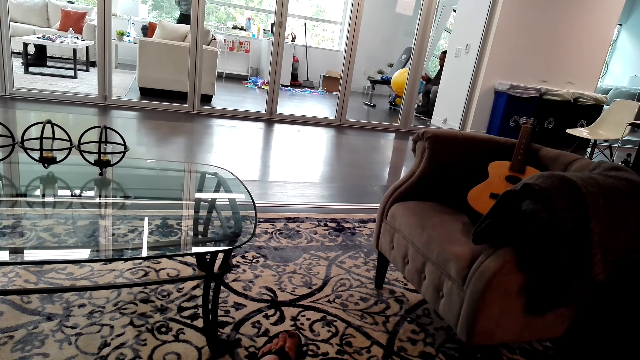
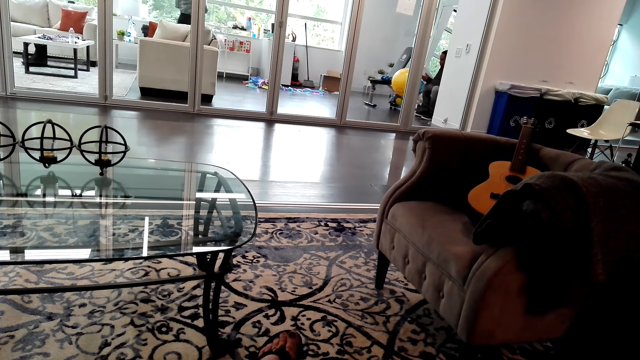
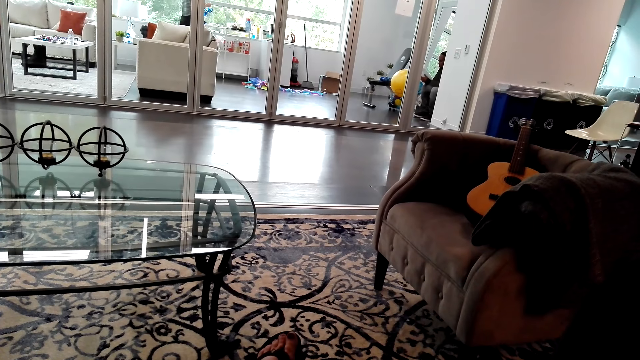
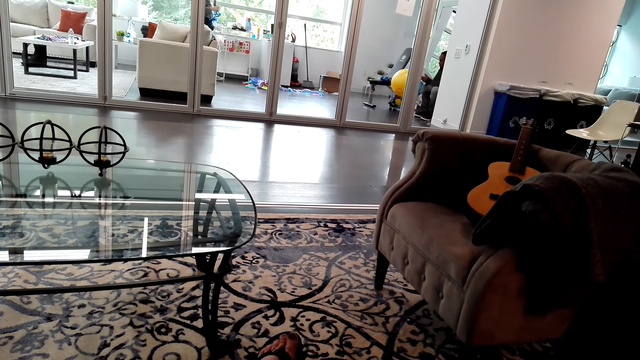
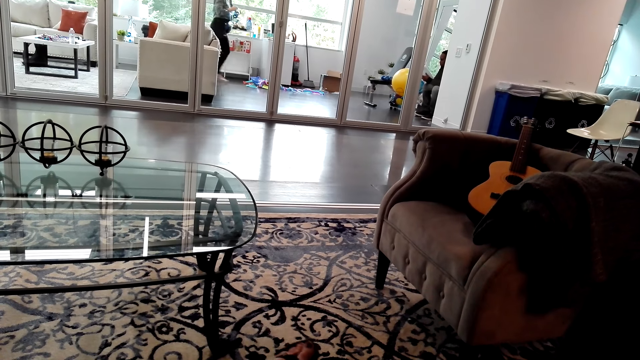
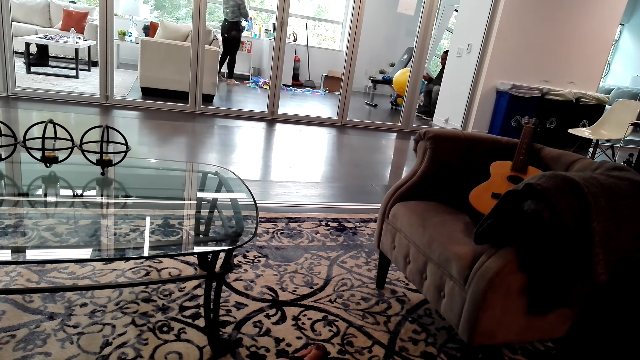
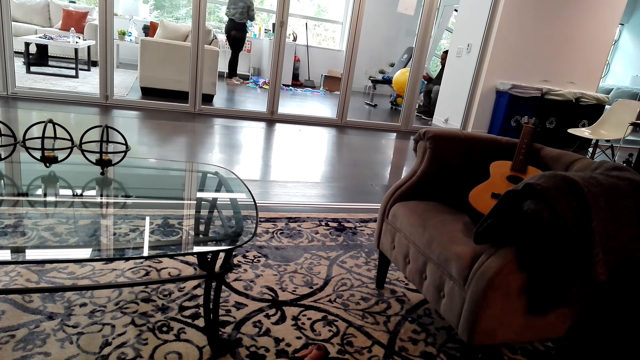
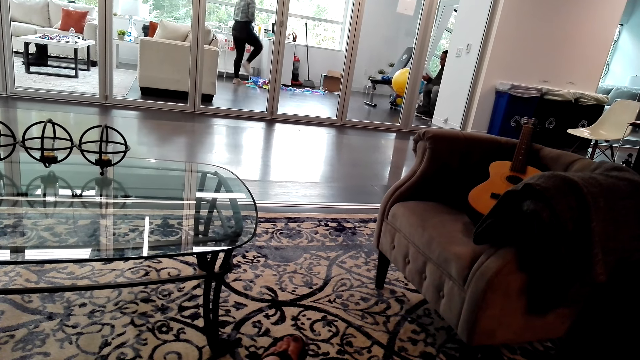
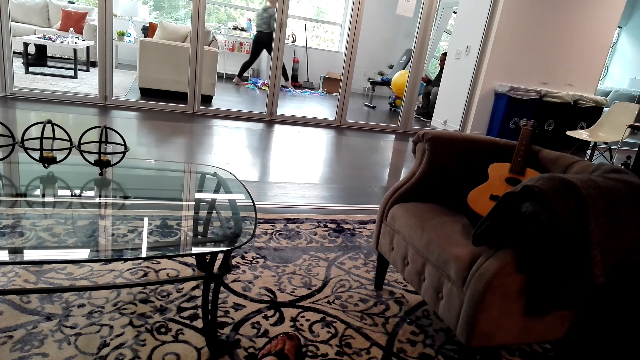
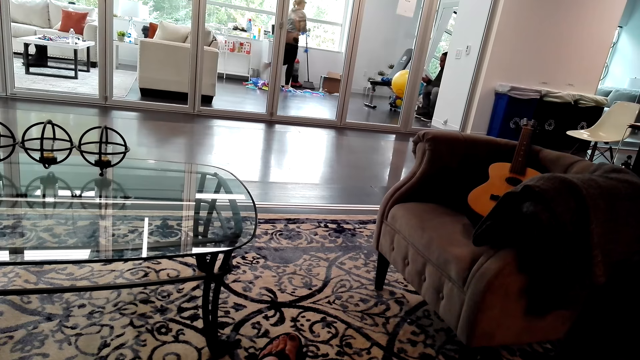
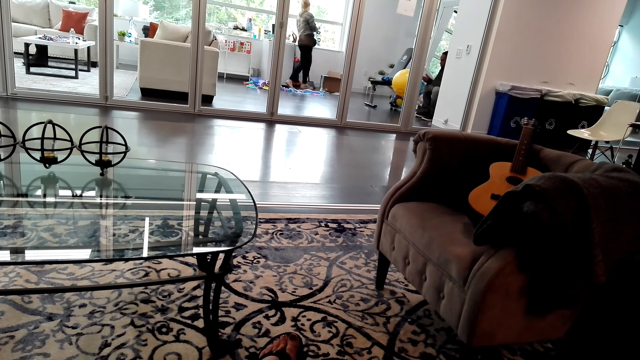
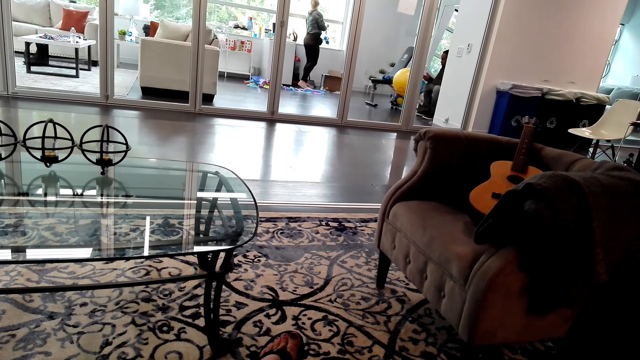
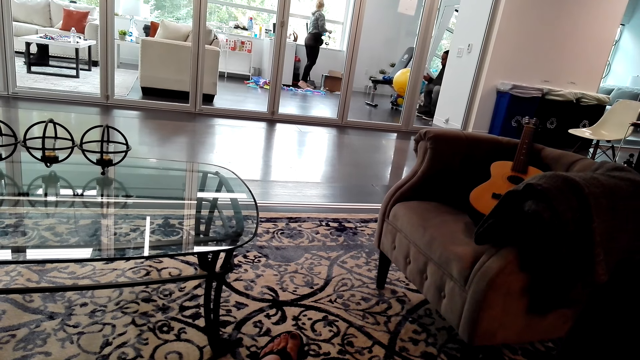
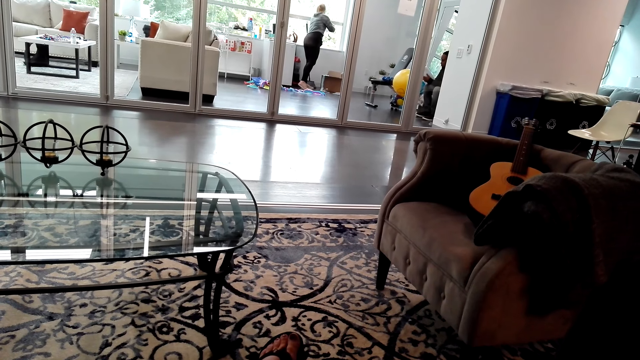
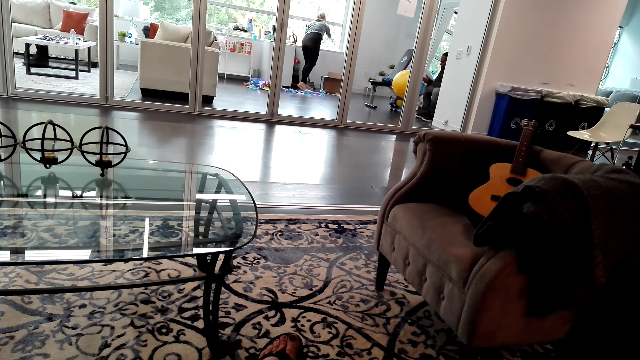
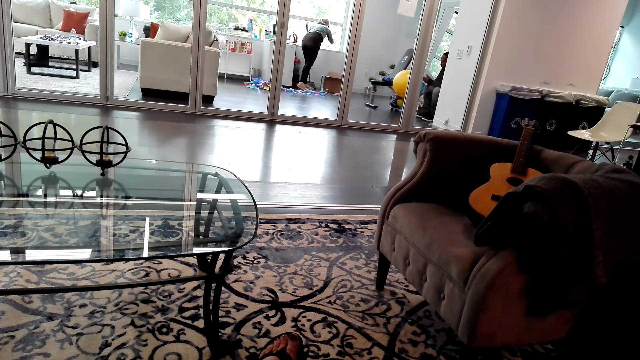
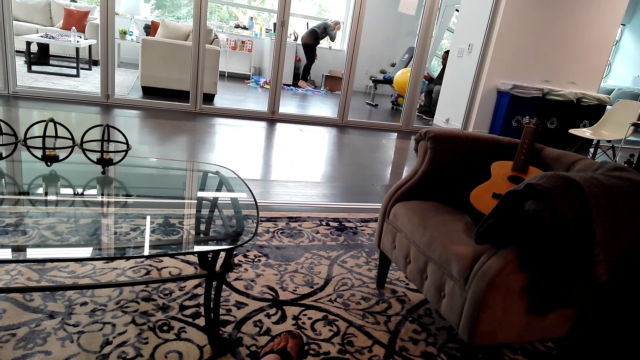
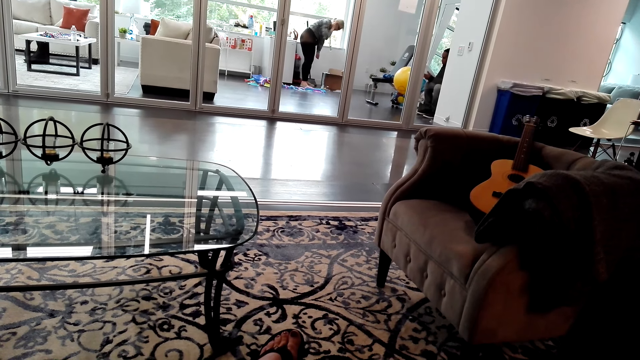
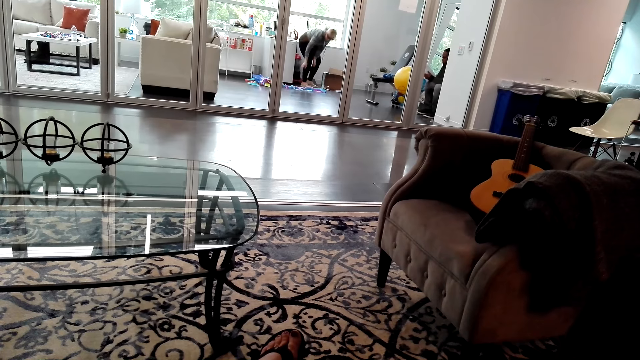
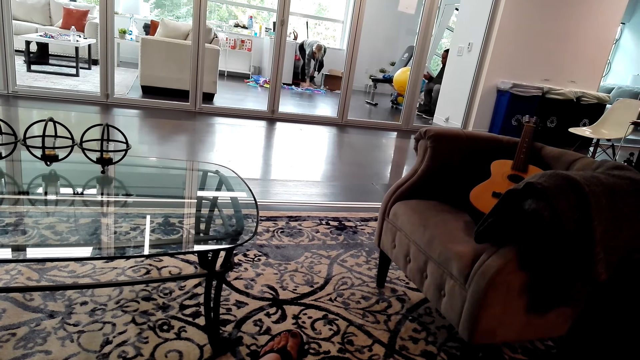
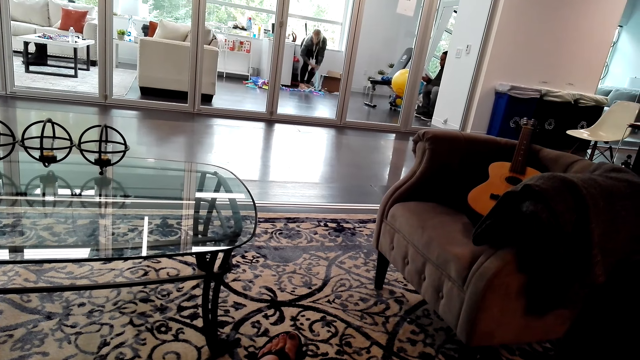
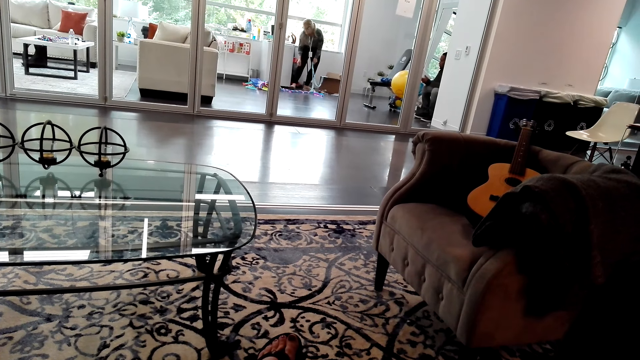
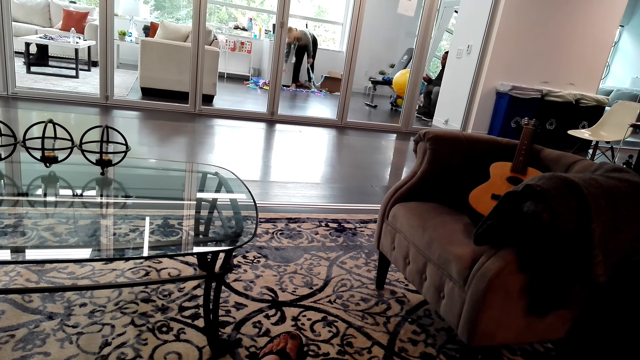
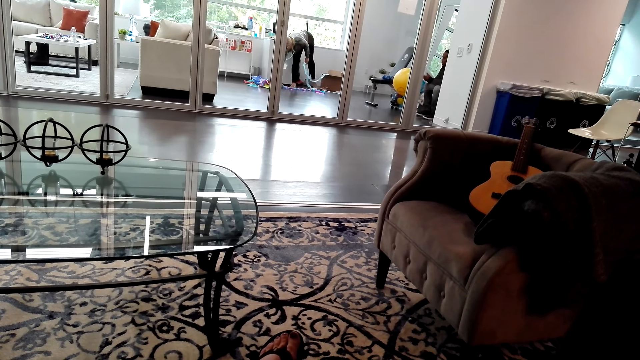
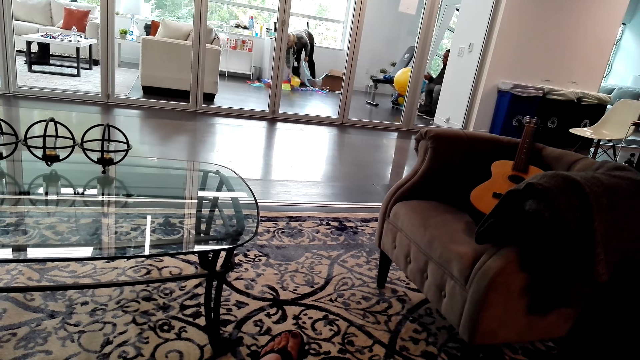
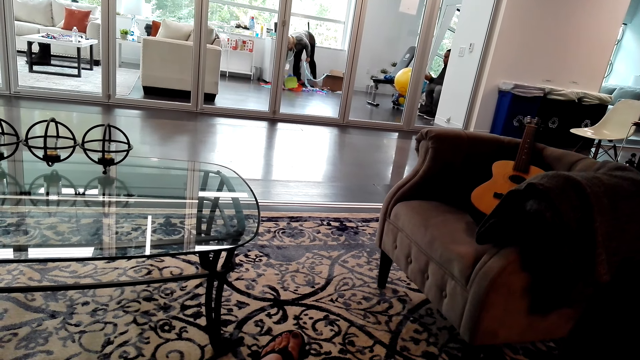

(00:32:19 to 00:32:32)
A lady walks around the room. The lady puts the decorations on the cabinet. The lady picks up some decorations on the floor.

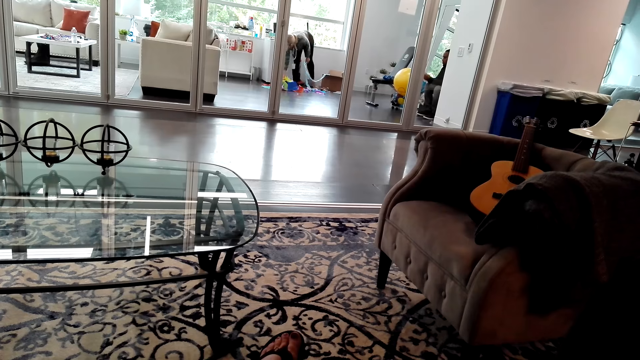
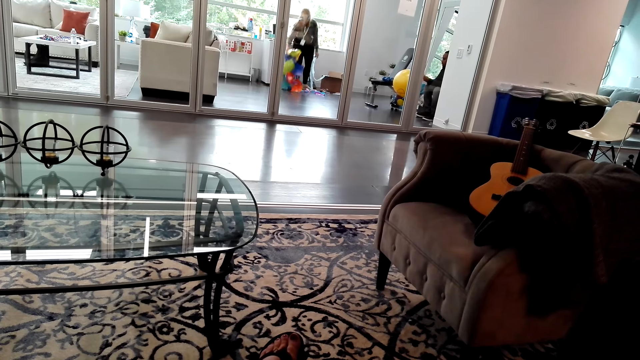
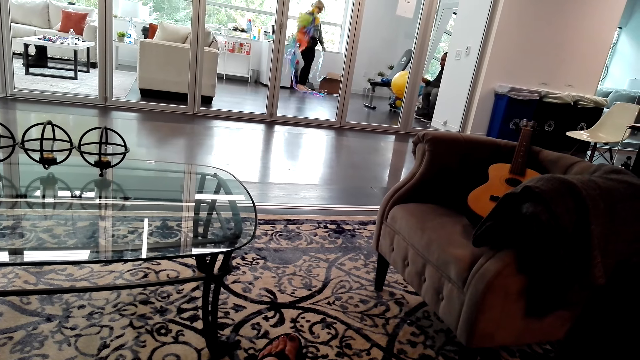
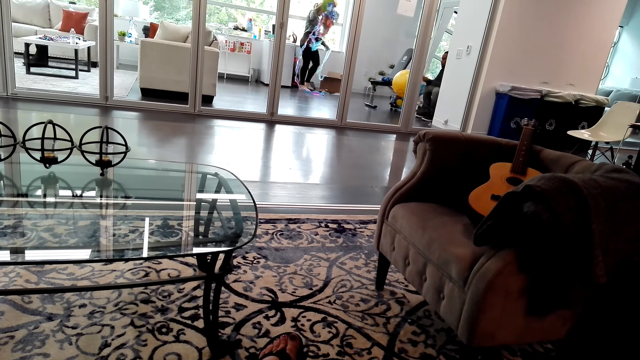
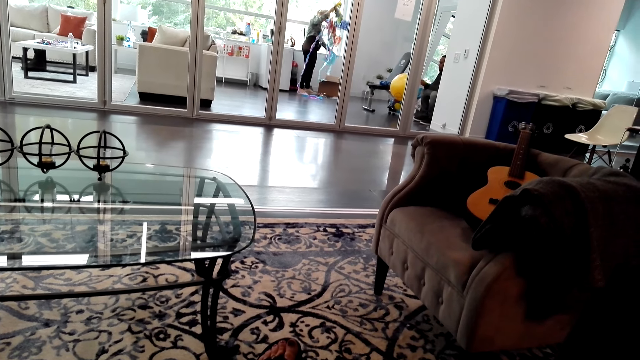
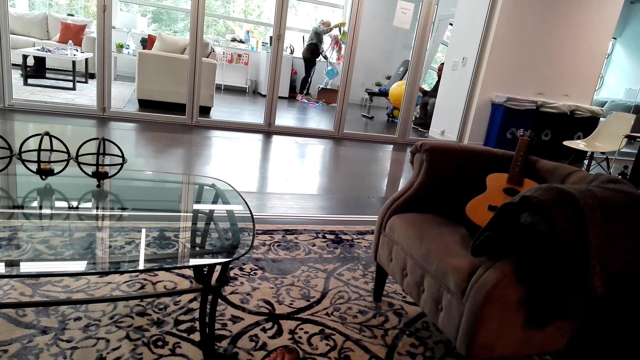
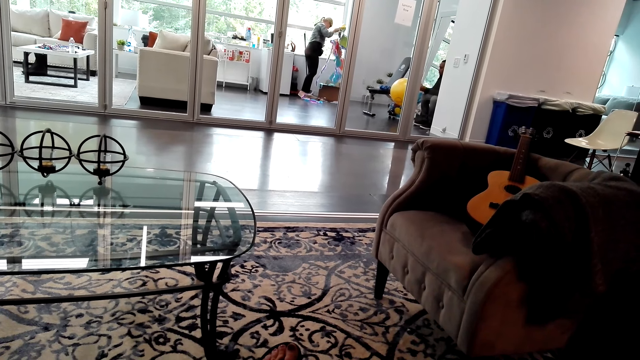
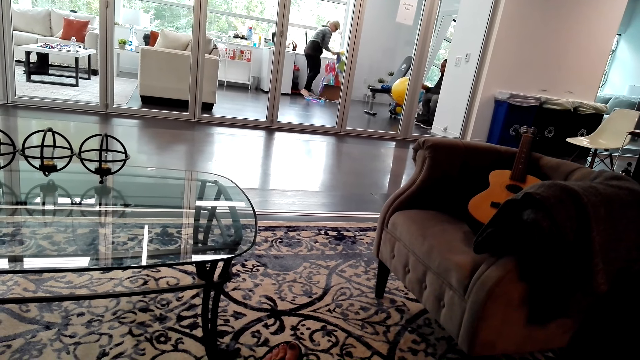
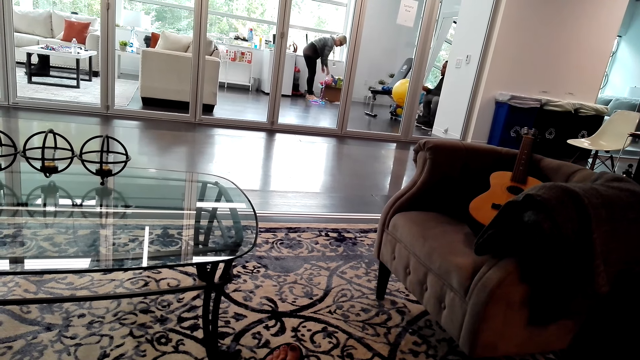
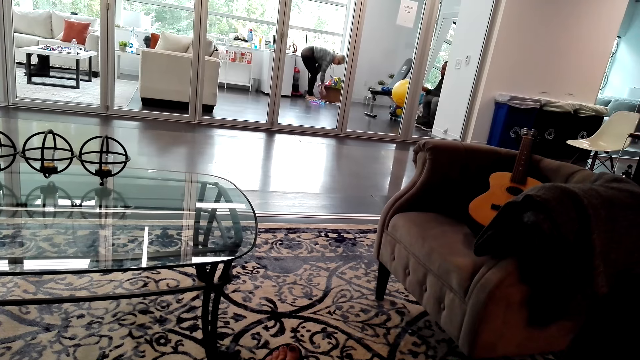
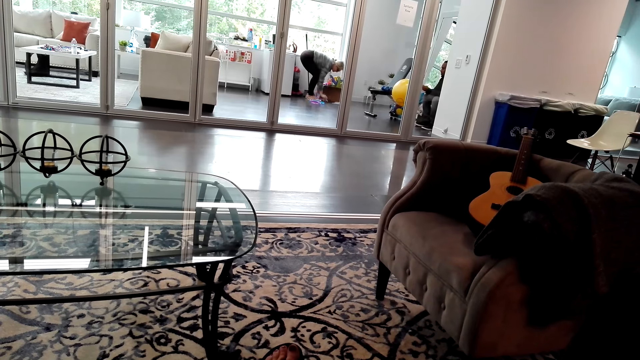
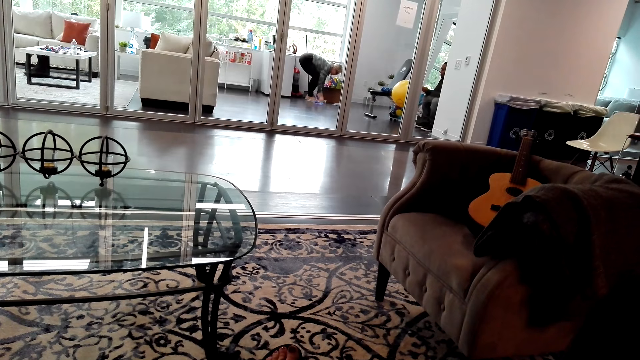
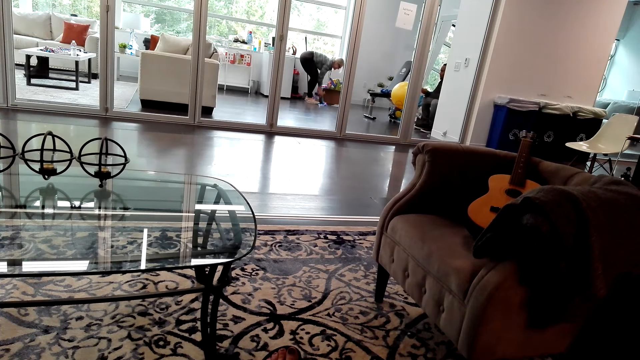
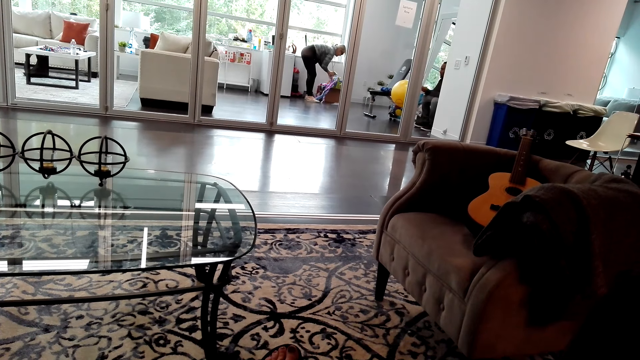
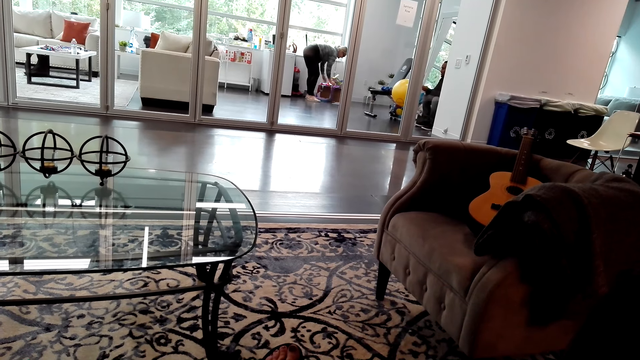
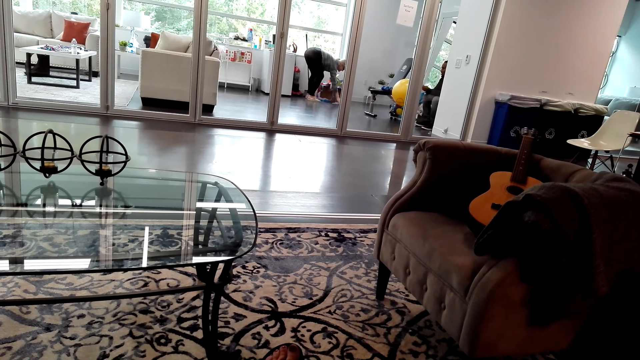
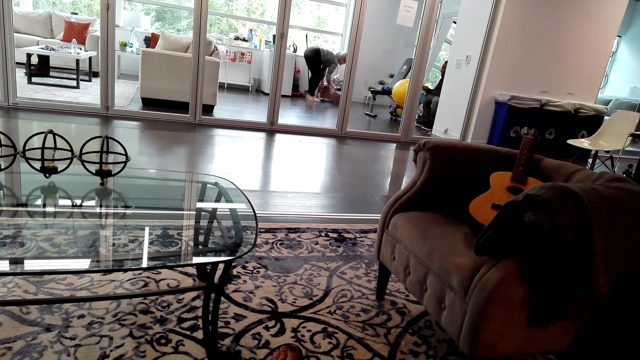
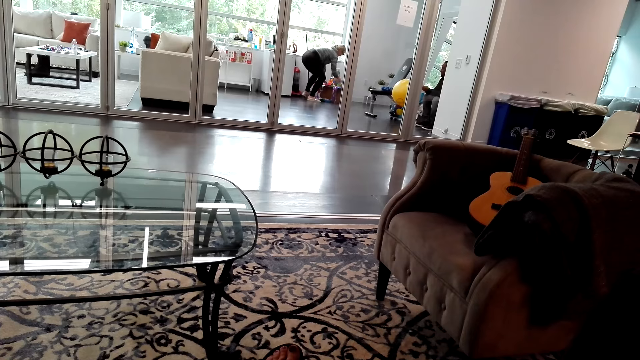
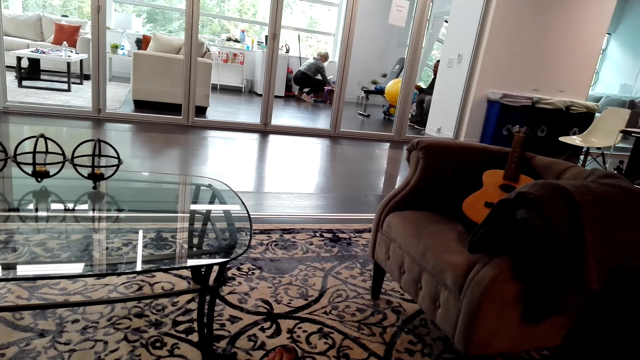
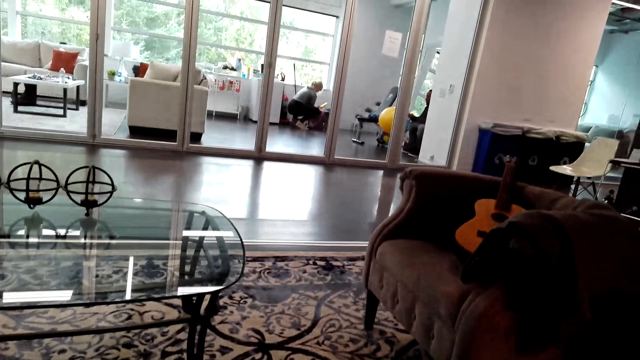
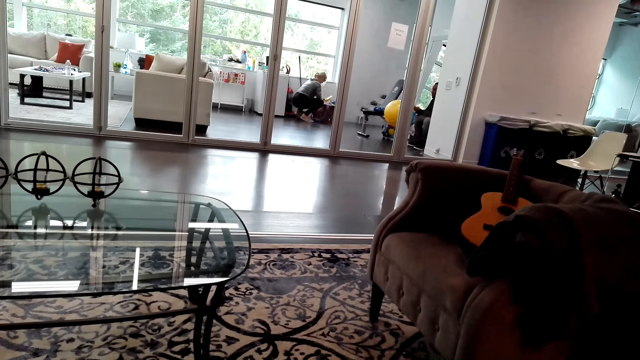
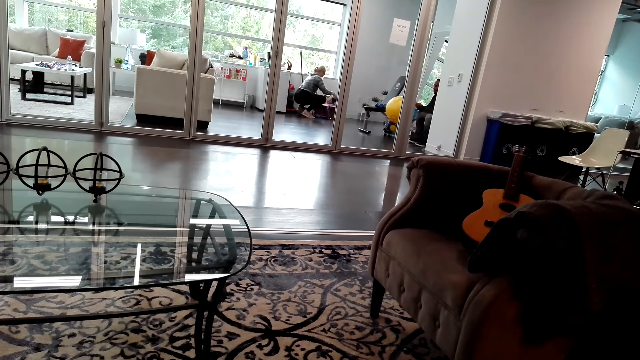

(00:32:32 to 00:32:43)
A lady puts the decorations in the box. The lady picks up some decorations on the floor. The lady puts the decorations in the box. The lady picks up some decorations on the floor. The lady puts the decorations in the box.
